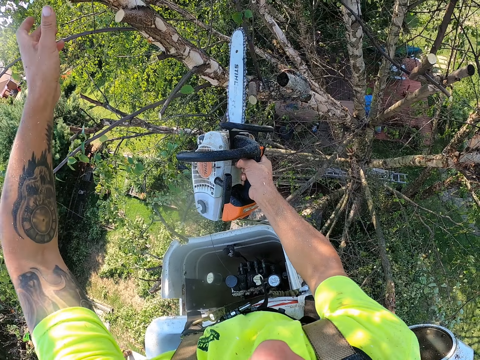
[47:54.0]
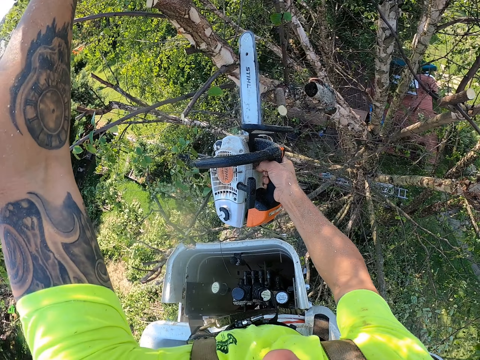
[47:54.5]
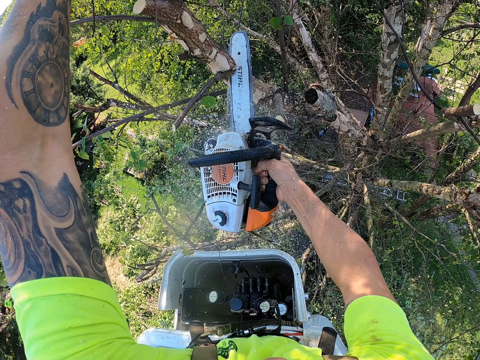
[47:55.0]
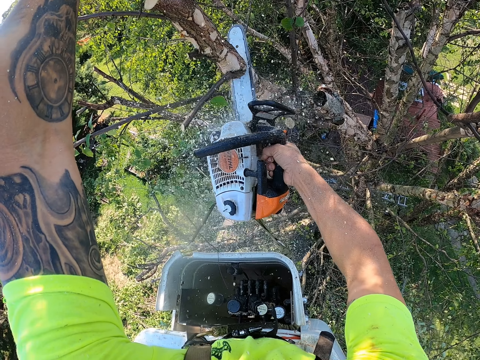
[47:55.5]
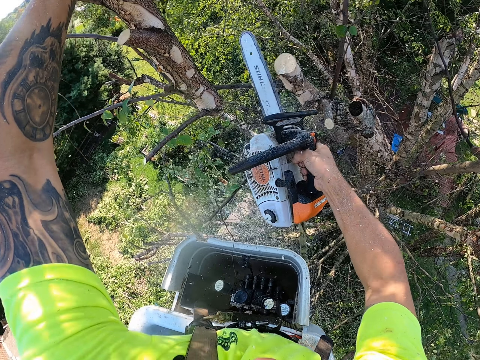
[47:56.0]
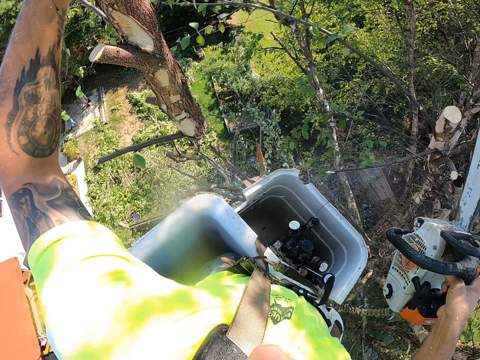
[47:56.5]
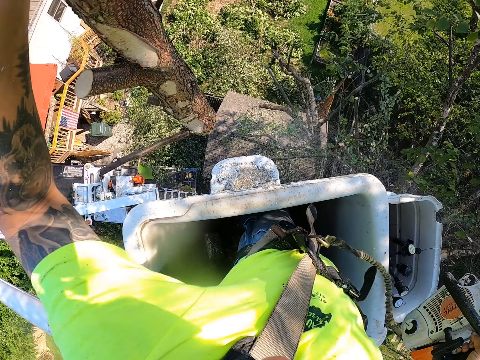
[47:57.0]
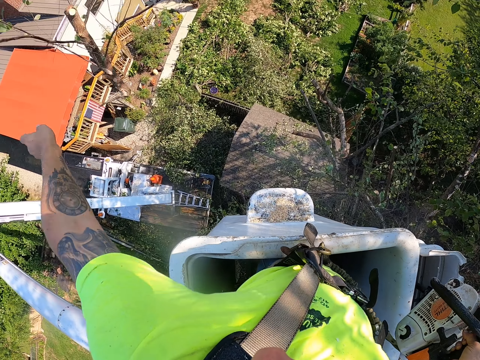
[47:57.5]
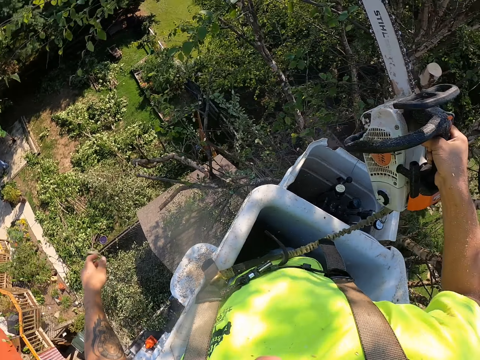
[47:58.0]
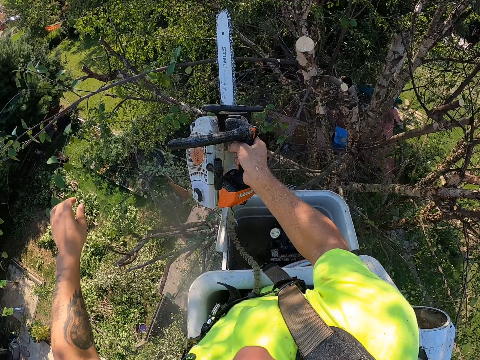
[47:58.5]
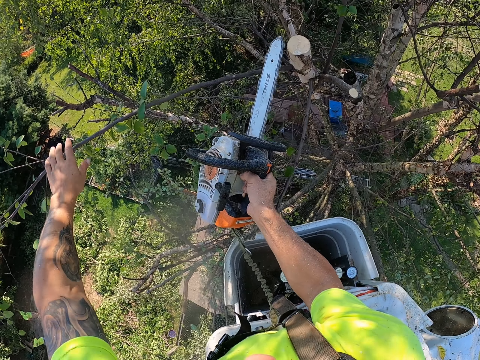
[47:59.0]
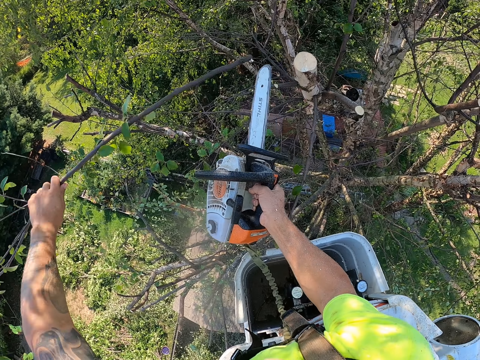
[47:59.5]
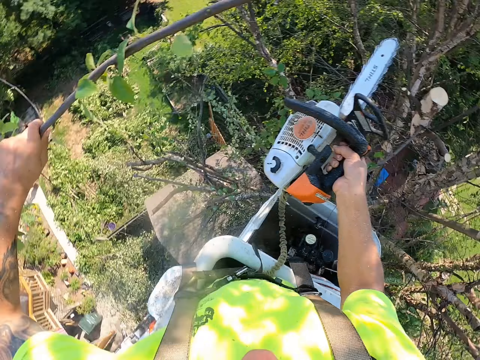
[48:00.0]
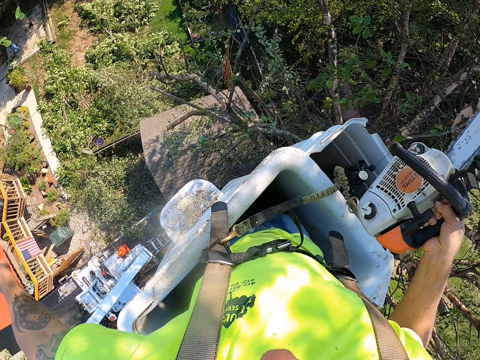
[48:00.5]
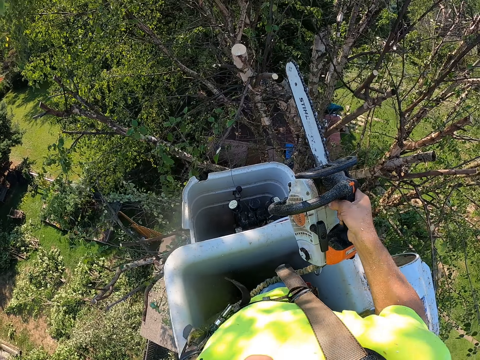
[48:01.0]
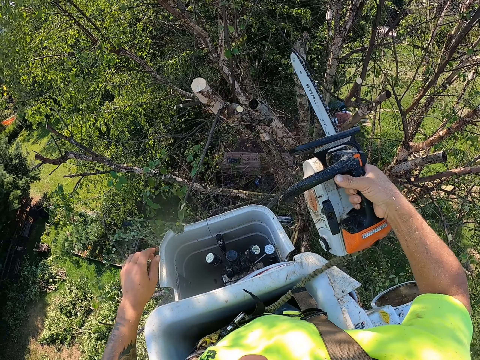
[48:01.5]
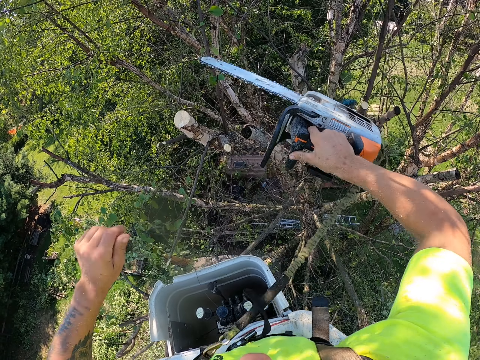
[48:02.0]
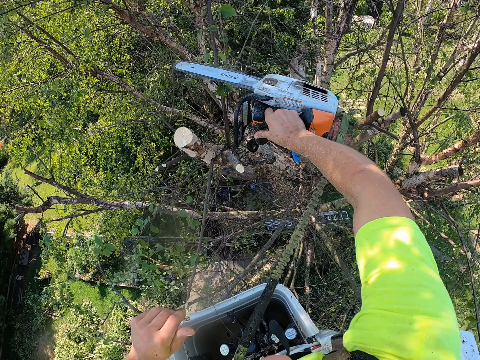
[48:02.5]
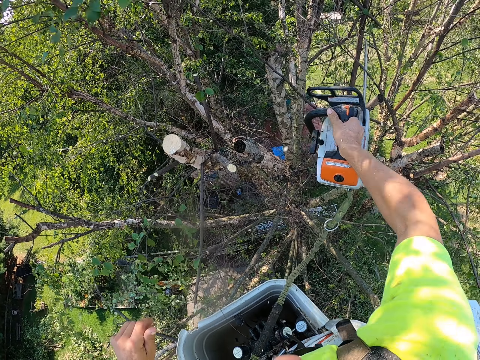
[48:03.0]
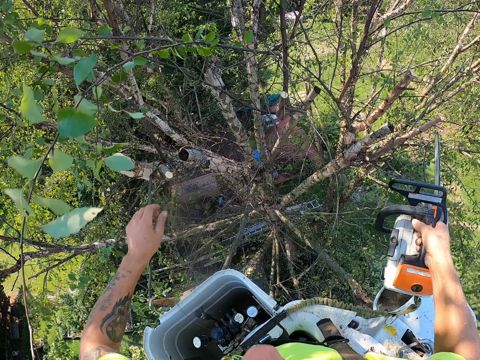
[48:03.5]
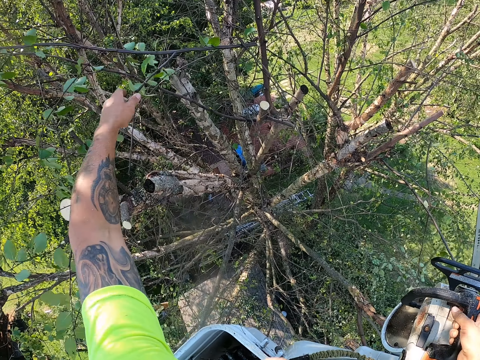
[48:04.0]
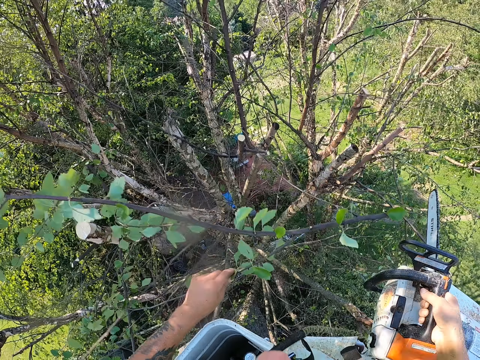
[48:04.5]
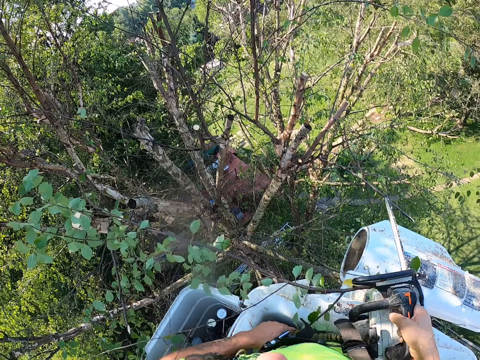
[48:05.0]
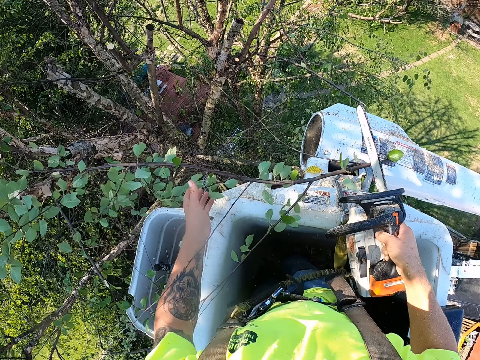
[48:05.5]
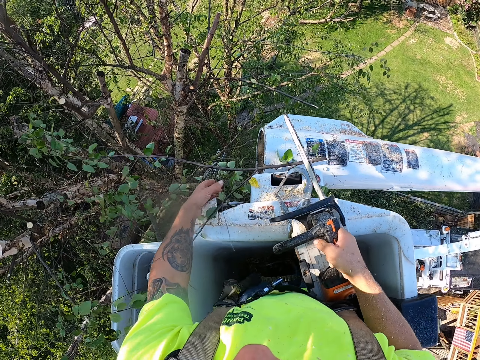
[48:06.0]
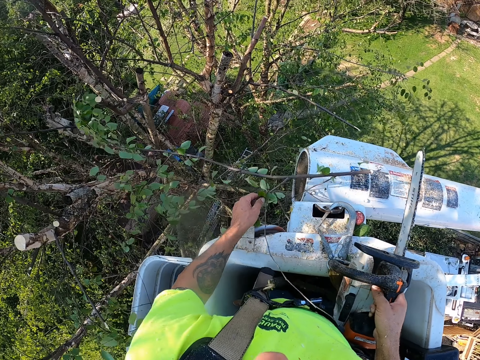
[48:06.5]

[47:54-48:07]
The camera wearer holds a tree branch with his left hand. He cuts the tree branch with the electric saw machine in his right hand. He throws the tree branch to the ground with his left hand. He holds a tree branch with his left hand. He cuts the tree branch with the electric saw machine in his right hand. He throws the tree branch to the ground with his left hand. He cuts a tree branch with the electric saw machine in his right hand. He holds the tree branch with his left hand.

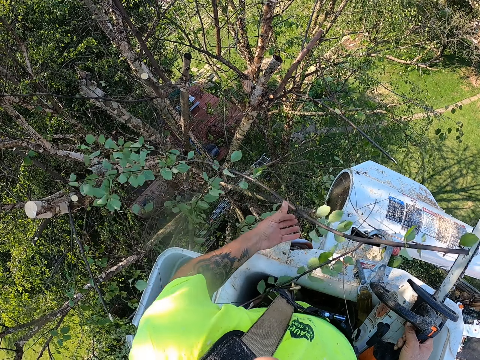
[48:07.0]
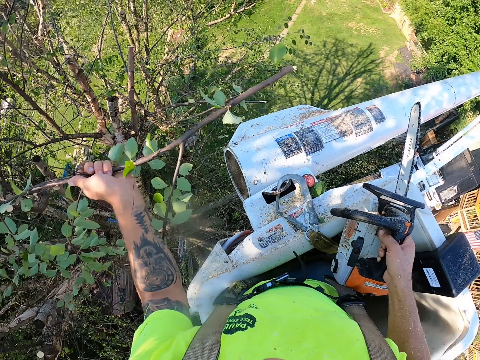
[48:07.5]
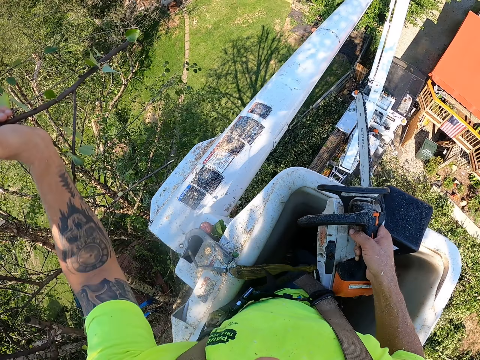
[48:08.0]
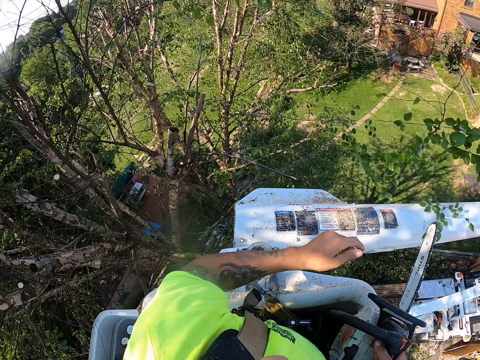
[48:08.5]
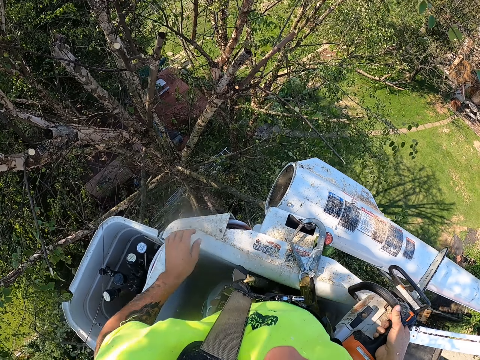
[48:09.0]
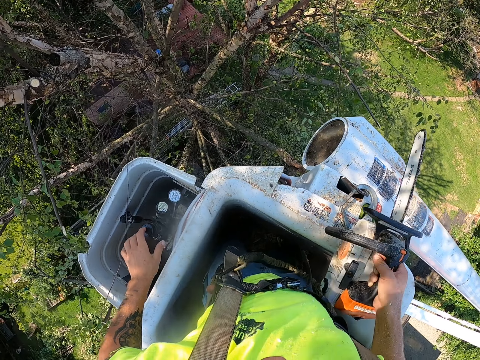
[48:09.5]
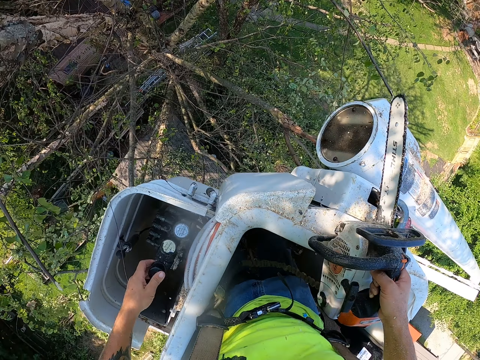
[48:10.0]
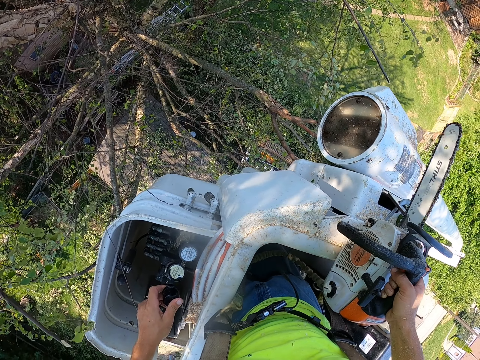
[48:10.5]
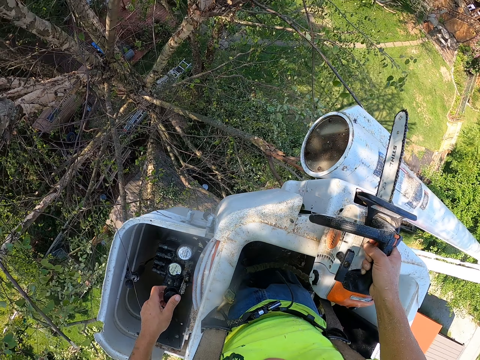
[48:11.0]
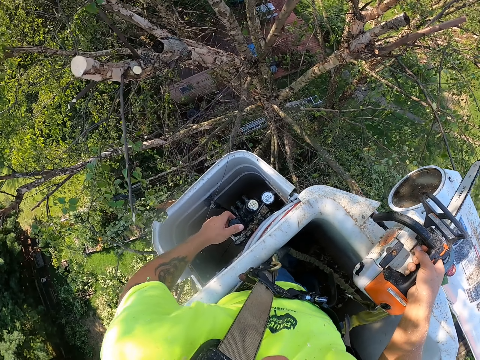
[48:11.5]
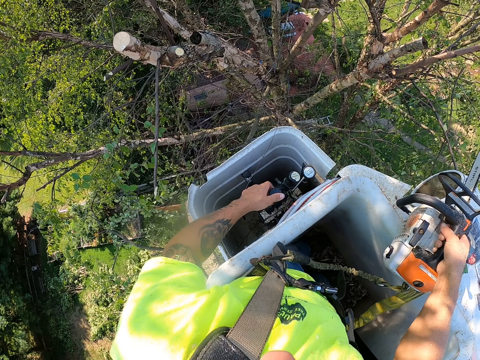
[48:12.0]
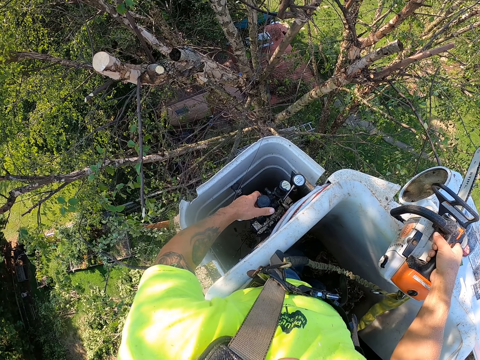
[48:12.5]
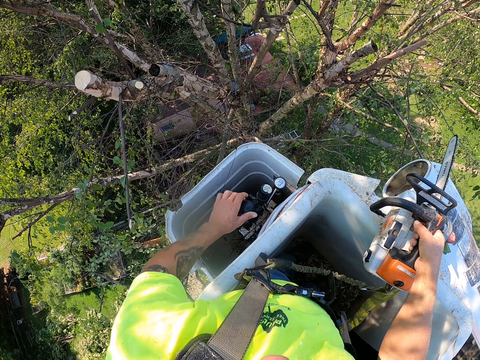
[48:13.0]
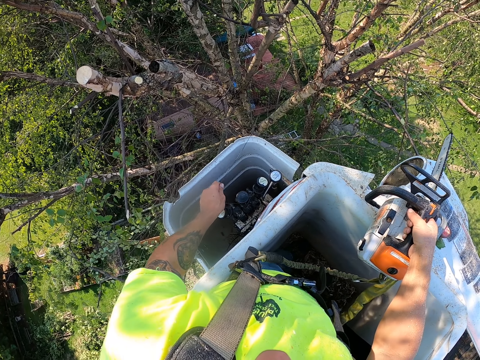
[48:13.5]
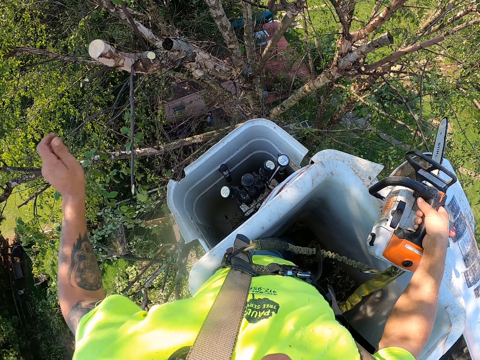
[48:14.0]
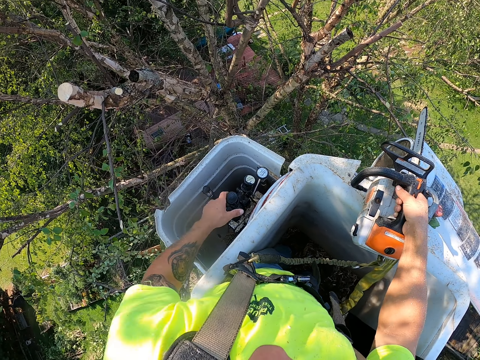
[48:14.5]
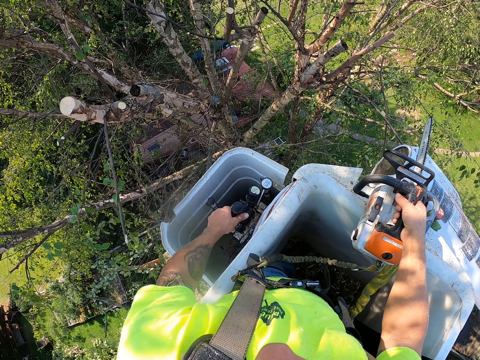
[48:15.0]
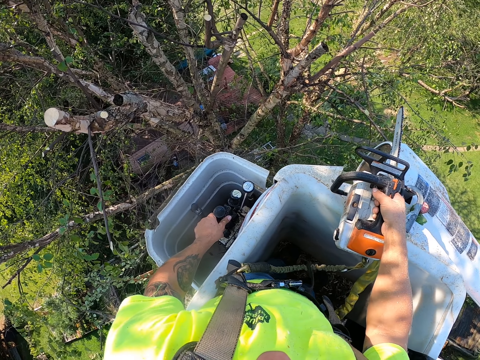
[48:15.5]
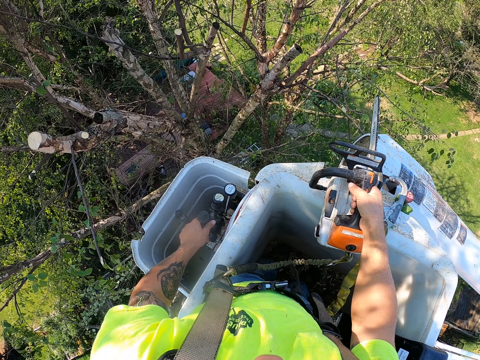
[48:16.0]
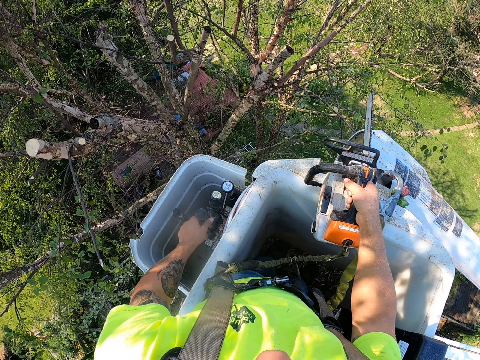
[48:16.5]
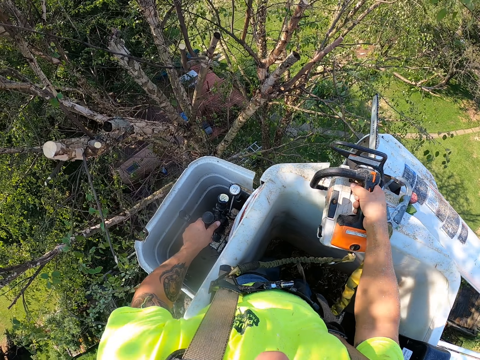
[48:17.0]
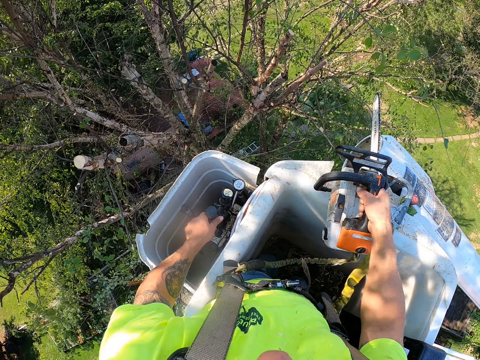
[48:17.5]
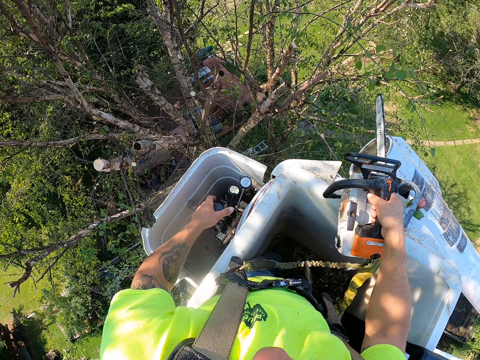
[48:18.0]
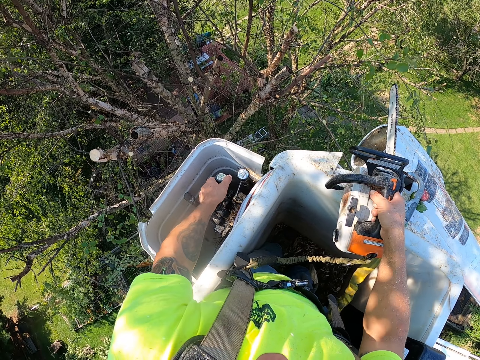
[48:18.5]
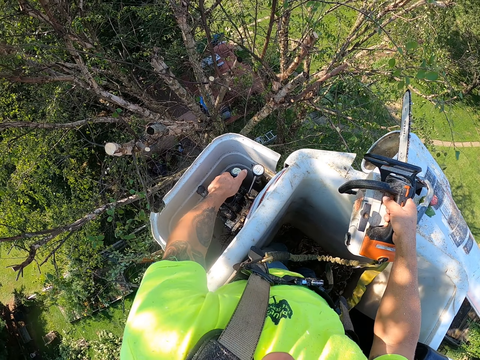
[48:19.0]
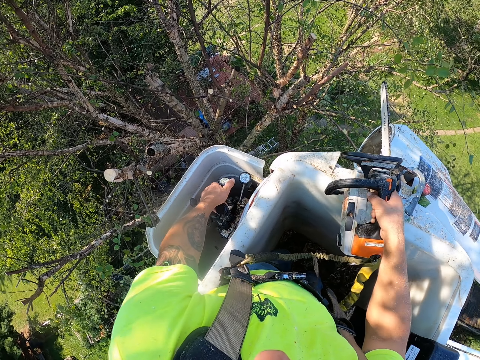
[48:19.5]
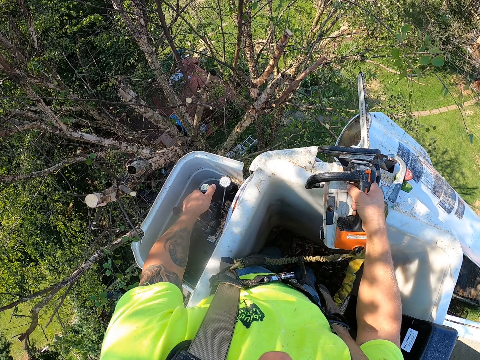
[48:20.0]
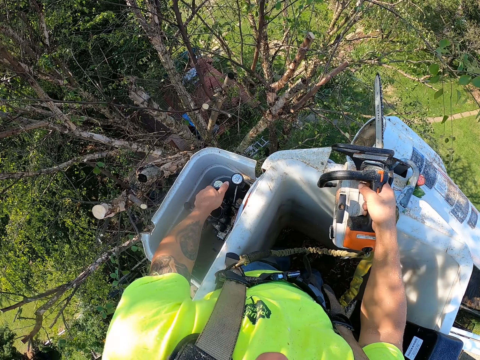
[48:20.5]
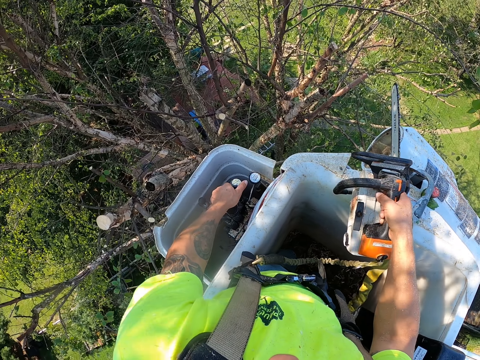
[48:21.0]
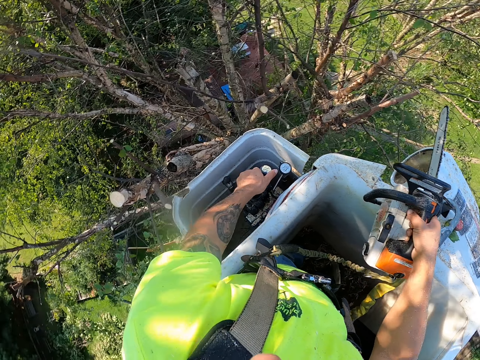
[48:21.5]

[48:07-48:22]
The camera wearer throws the cut tree branch to the ground with his left hand. He operates the boom lift with his left hand. He moves the lift towards the tree. He throws dirt on the ground.
